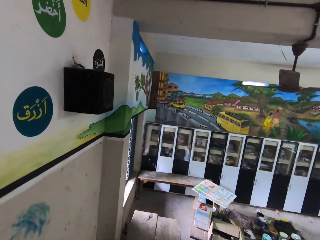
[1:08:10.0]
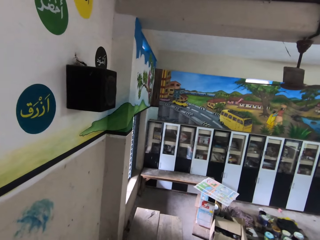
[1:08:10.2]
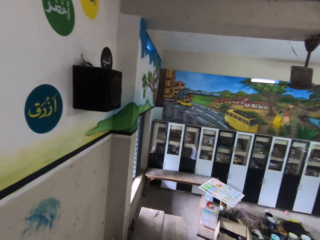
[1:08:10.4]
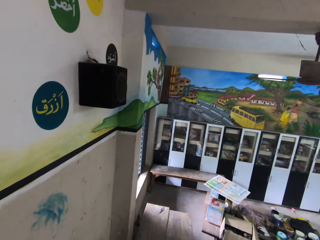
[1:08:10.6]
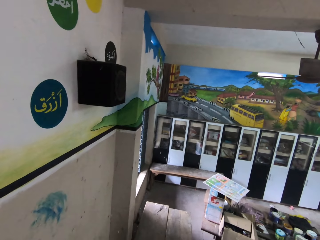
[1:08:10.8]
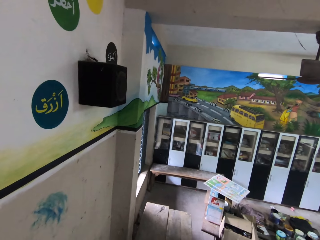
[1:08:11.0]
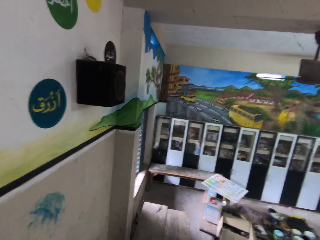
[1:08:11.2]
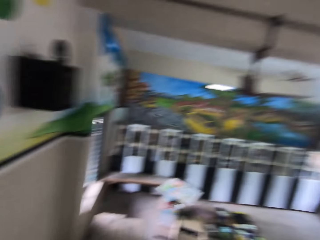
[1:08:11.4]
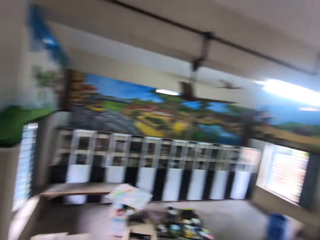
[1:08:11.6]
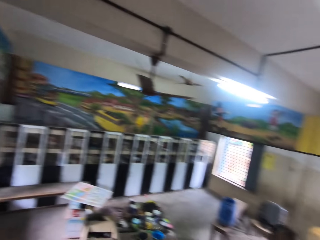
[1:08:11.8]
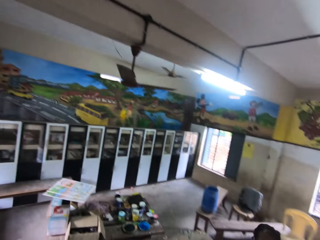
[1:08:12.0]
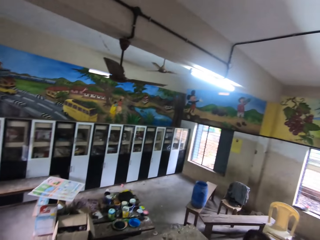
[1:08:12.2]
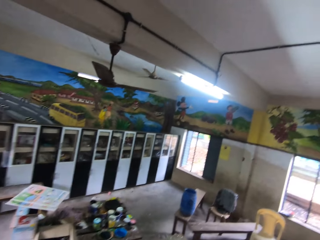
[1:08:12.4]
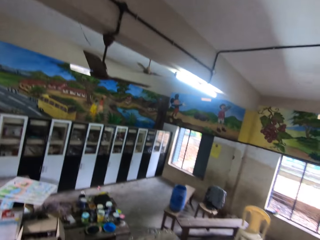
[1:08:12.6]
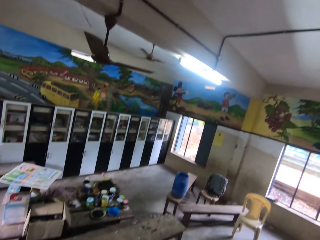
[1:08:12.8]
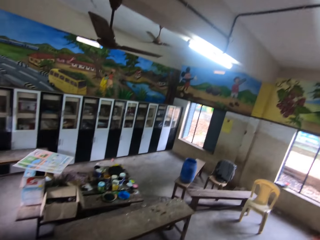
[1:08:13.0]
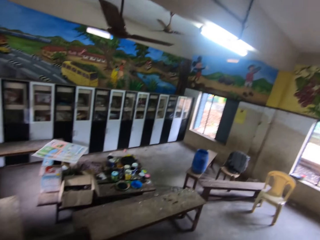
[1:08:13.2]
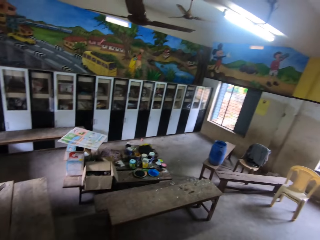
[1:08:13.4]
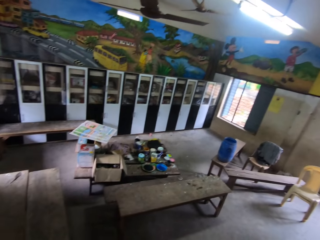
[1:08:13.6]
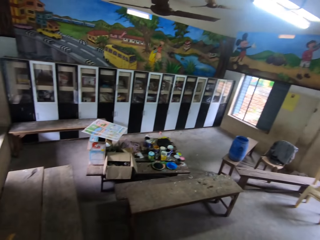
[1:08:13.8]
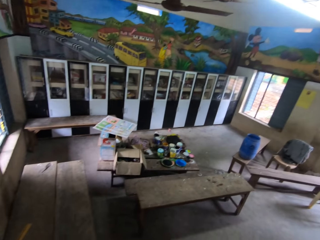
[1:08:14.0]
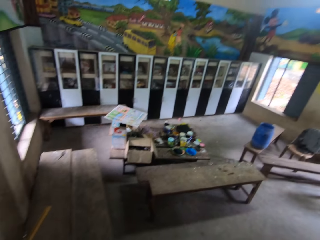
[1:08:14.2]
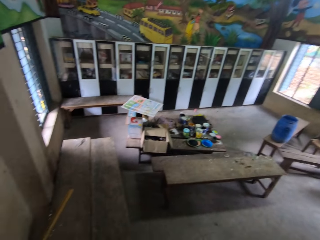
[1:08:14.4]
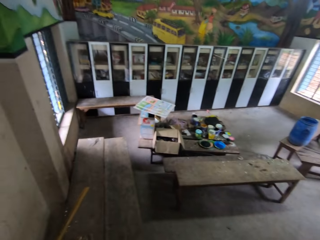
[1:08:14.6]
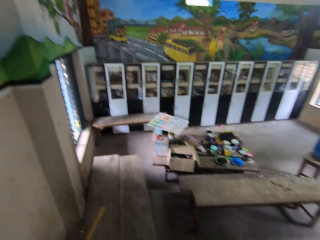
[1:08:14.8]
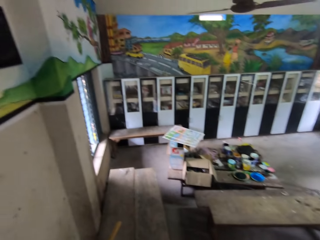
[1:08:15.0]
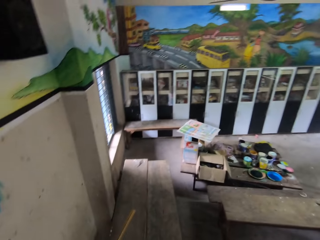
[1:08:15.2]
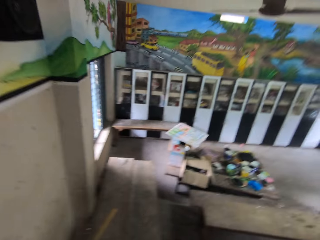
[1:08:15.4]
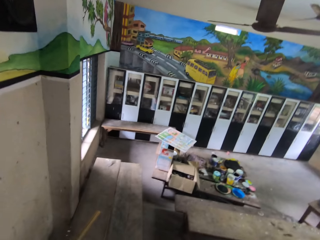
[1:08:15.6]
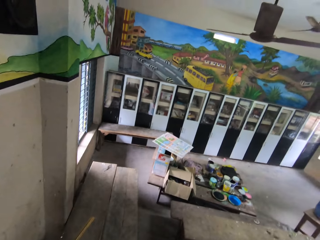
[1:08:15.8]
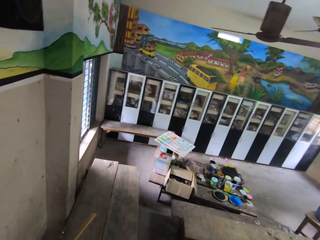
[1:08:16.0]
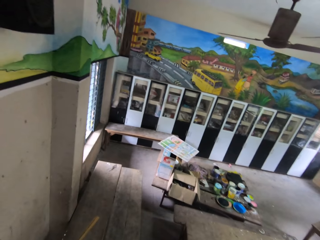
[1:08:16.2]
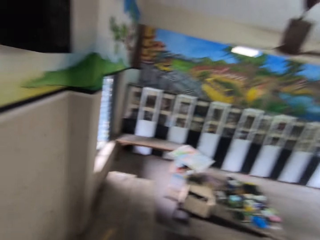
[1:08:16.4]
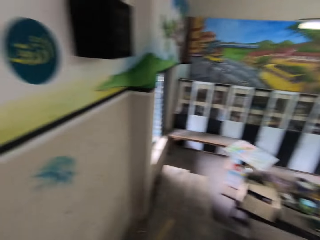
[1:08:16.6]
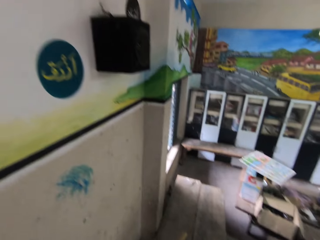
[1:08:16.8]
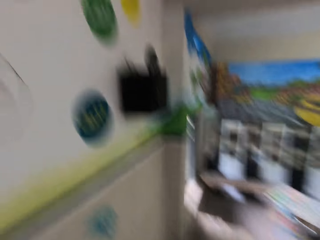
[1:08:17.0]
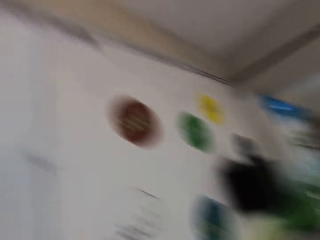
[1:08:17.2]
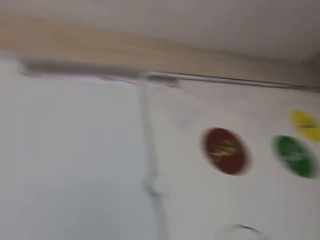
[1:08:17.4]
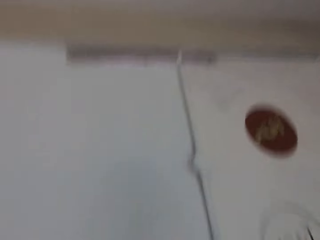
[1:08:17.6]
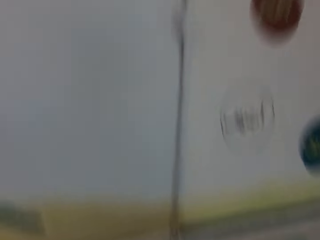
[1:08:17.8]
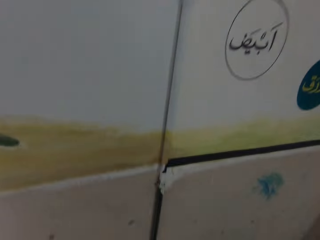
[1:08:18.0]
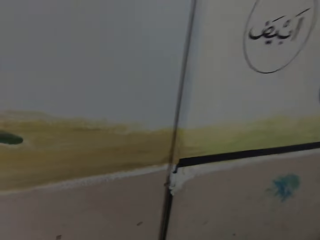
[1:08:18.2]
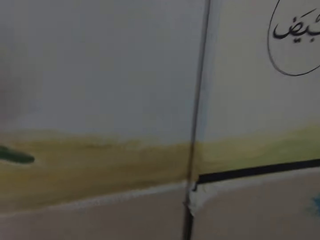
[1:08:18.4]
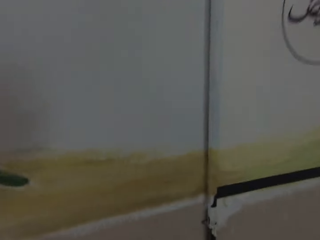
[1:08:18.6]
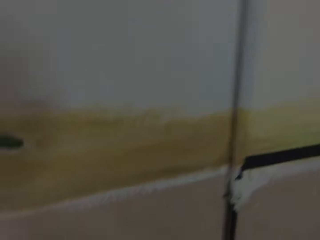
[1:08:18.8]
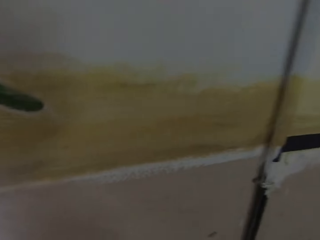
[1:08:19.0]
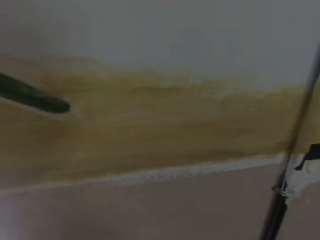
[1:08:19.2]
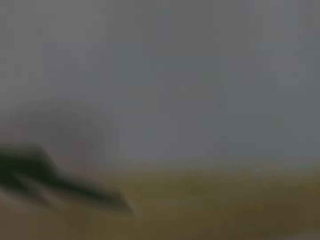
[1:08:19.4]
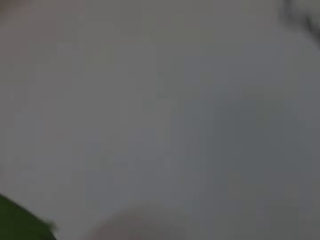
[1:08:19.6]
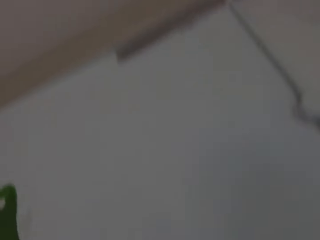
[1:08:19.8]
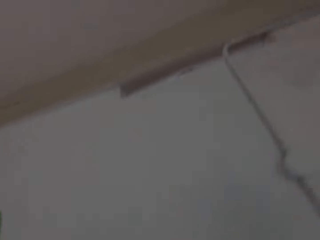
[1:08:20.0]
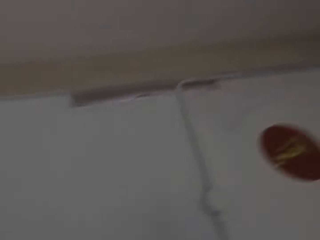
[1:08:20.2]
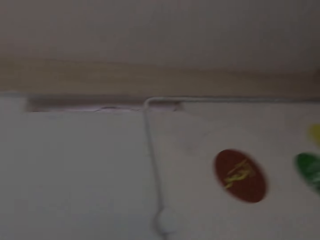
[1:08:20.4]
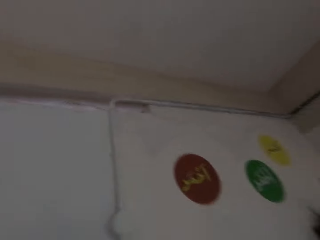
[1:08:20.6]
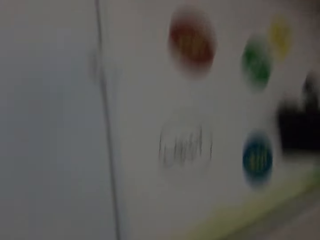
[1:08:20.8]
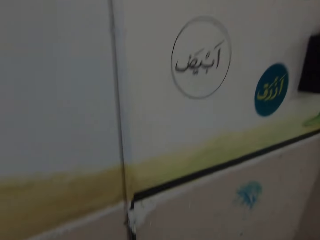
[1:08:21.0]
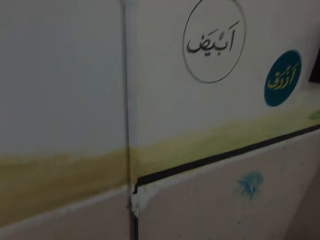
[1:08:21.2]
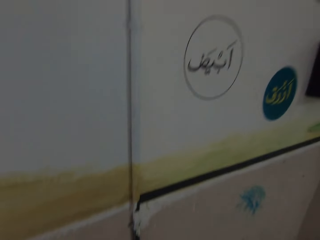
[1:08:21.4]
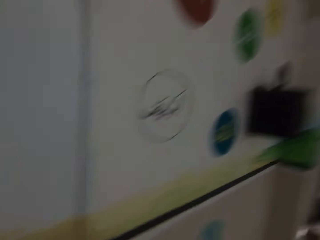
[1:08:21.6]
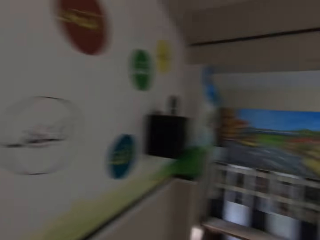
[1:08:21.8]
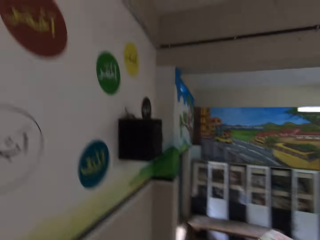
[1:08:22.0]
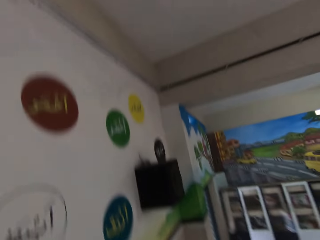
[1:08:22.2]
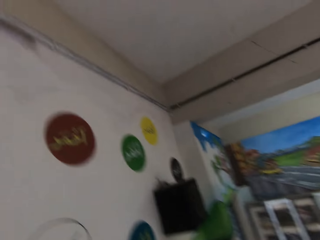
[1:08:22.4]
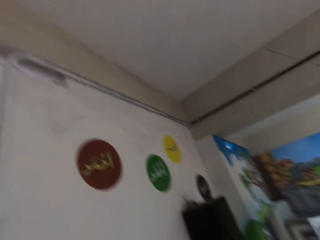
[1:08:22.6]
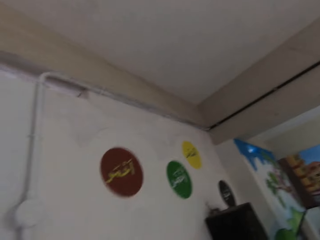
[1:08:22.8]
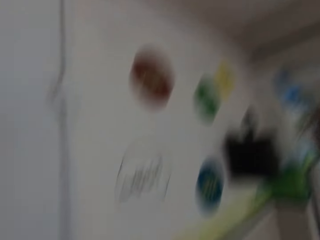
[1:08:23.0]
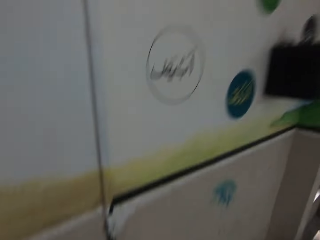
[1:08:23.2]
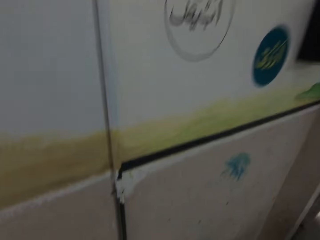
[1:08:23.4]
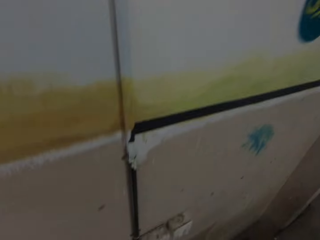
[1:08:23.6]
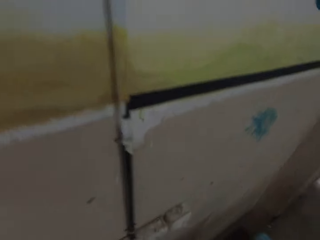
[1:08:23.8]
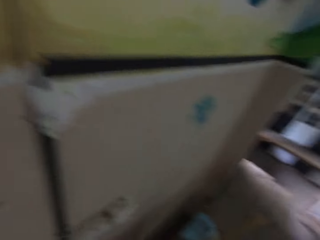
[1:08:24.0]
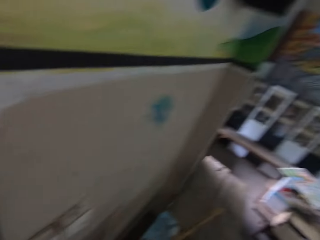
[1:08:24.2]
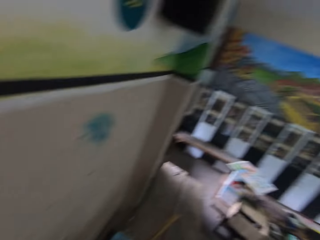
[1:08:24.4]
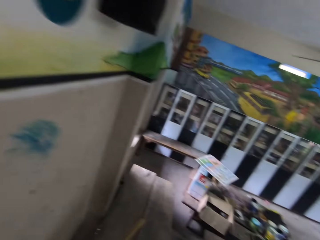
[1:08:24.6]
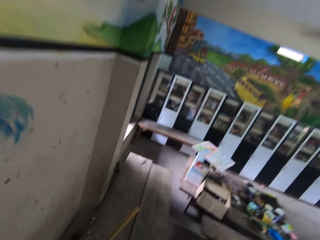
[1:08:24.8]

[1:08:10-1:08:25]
The camera wearer looks around the room. They look at the paintings.

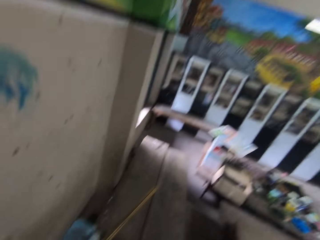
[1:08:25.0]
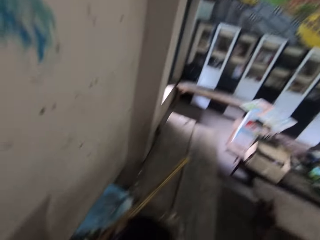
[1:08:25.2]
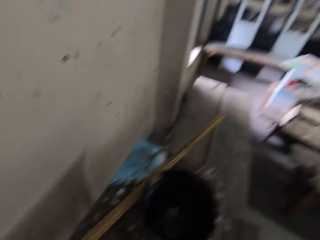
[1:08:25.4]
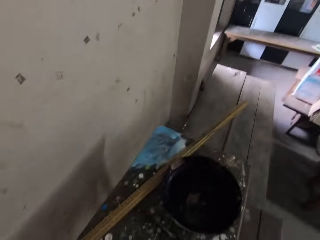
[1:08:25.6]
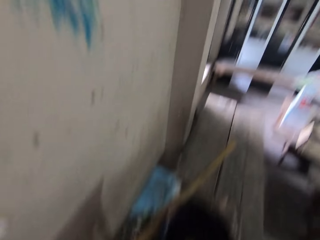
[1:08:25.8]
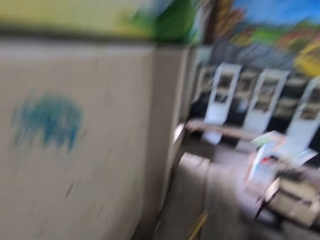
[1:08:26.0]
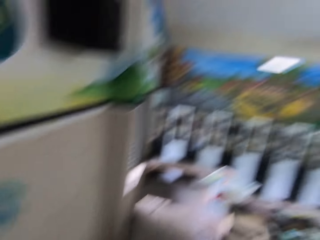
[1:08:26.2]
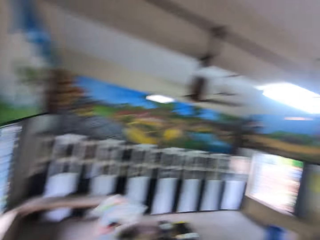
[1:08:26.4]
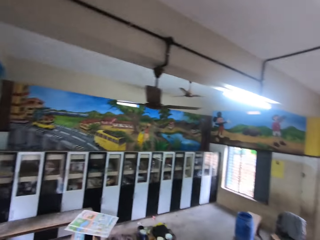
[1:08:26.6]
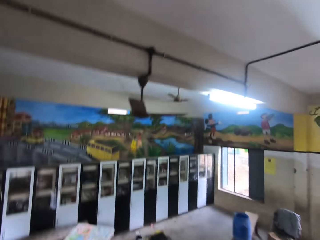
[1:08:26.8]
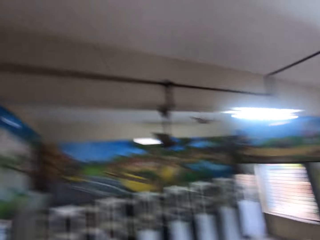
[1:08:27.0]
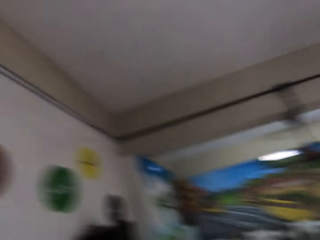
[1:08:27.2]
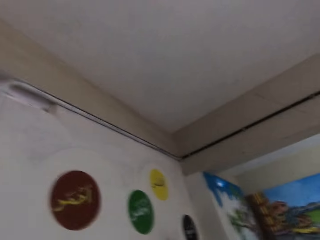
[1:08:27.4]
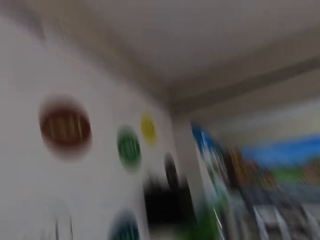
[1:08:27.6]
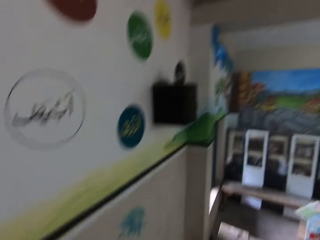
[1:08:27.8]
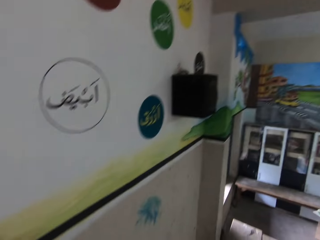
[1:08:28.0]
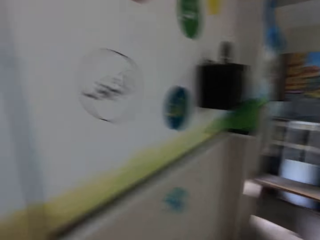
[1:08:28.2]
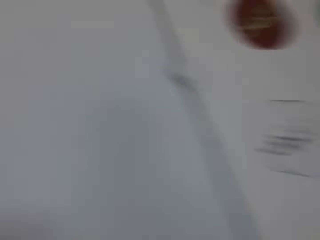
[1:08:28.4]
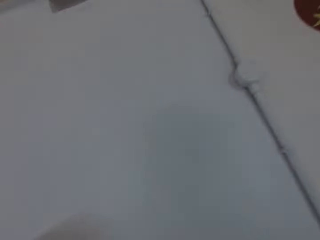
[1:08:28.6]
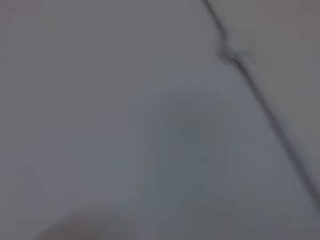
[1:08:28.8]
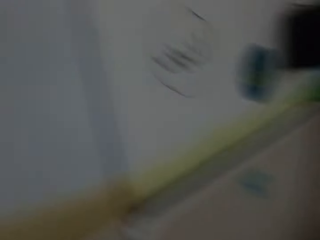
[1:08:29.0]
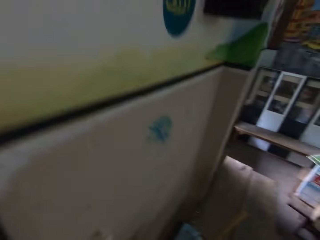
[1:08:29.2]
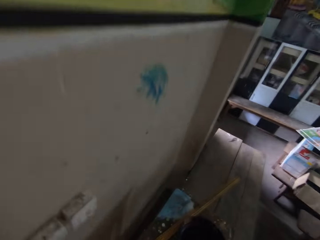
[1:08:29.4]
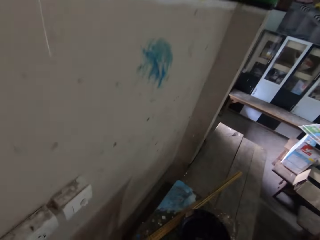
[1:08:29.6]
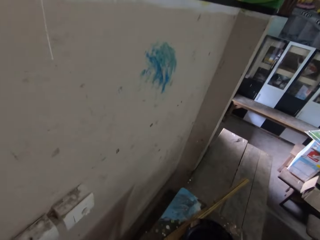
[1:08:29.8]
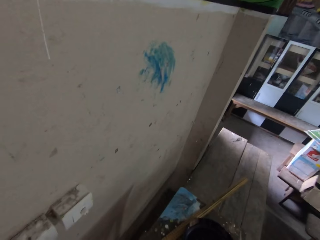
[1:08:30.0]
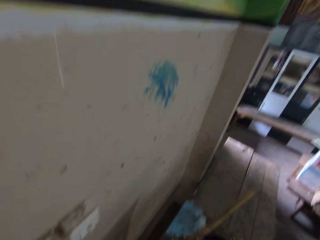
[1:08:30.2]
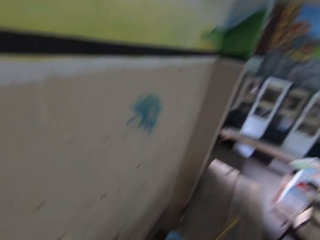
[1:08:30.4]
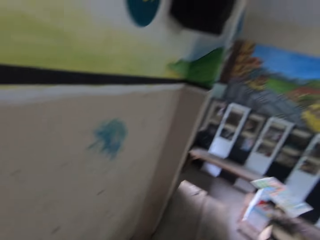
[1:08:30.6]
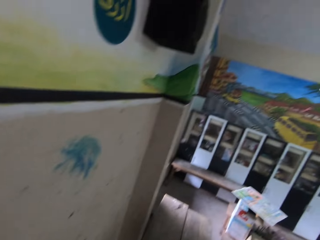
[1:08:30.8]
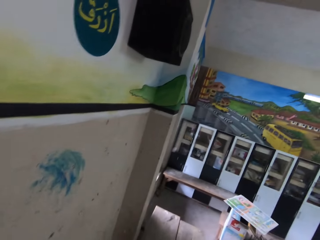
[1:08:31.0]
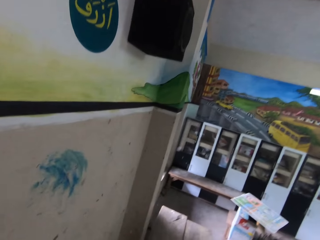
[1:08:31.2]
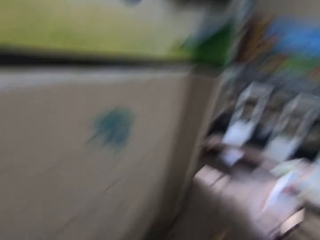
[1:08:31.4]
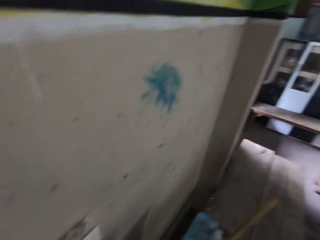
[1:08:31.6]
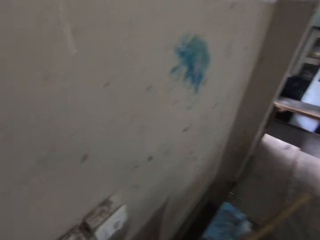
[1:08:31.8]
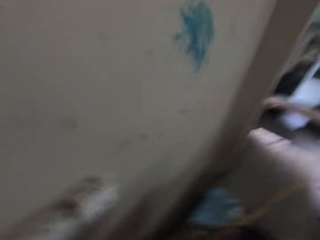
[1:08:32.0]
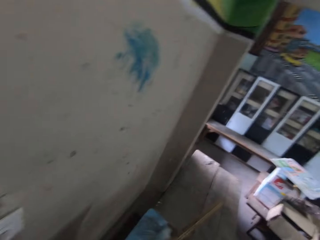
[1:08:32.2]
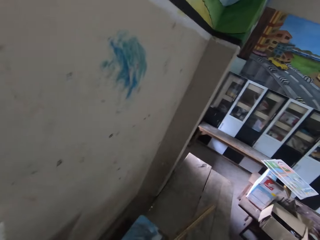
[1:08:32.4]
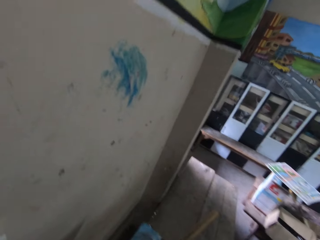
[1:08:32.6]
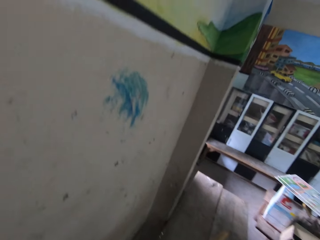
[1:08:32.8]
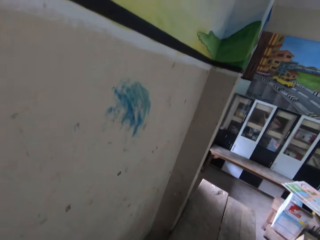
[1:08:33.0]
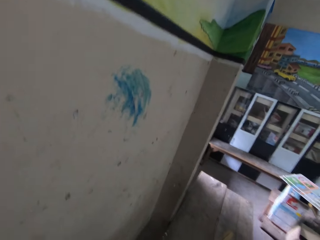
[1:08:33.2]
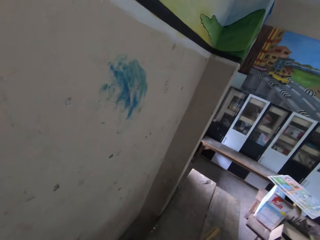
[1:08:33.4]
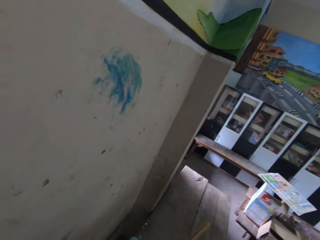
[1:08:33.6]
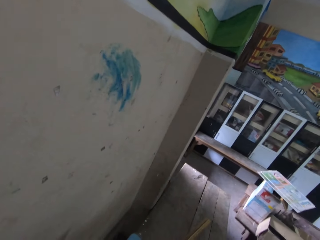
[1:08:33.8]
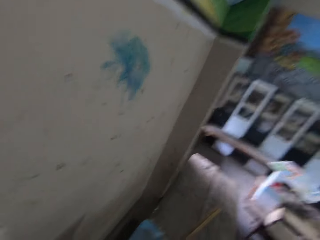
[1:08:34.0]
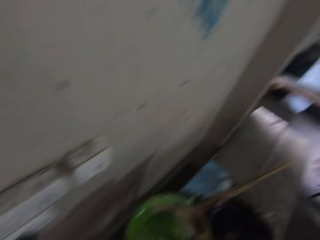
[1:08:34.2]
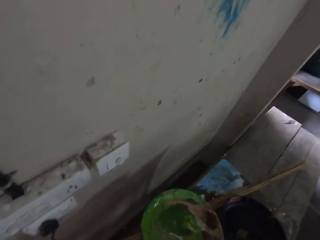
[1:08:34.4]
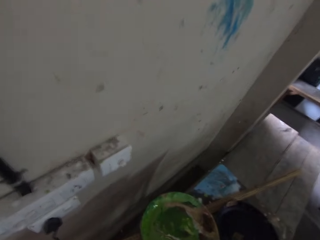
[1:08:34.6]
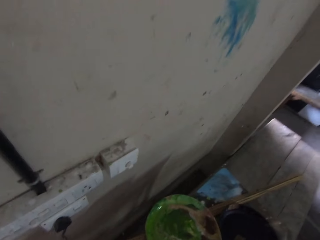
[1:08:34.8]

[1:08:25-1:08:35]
The camera wearer looks around the room.
